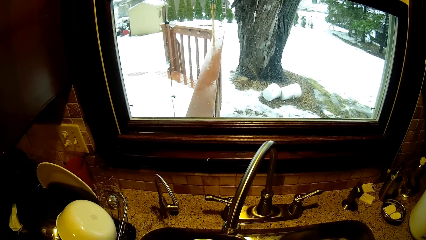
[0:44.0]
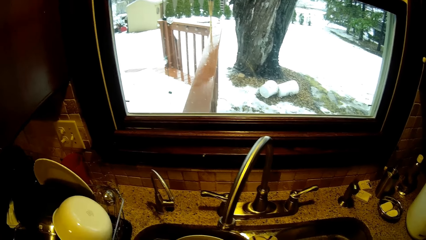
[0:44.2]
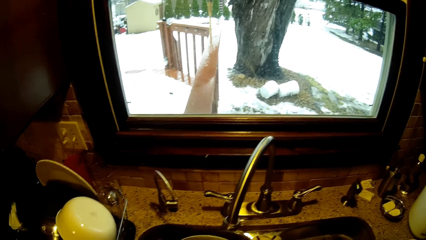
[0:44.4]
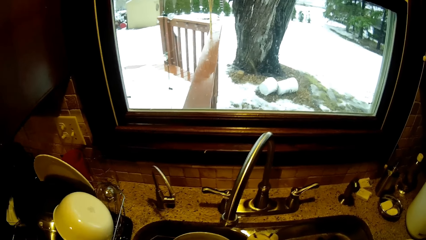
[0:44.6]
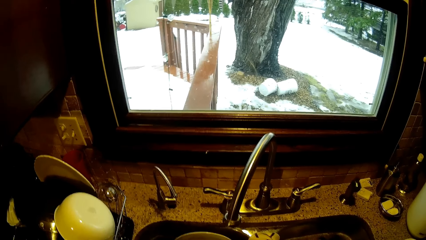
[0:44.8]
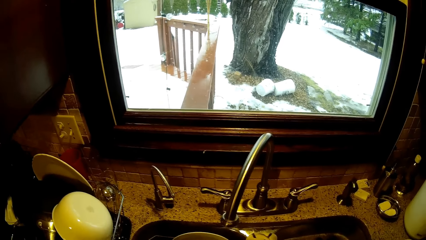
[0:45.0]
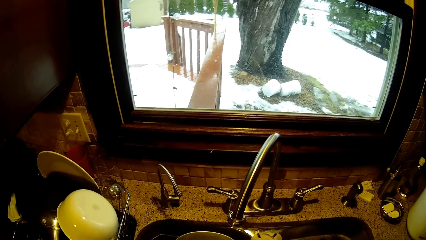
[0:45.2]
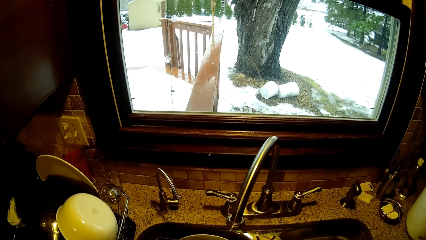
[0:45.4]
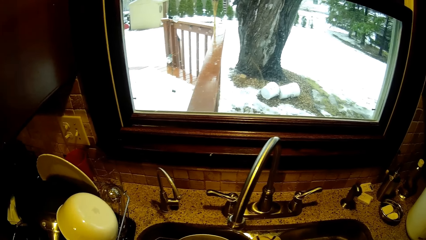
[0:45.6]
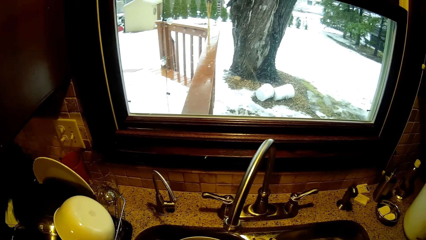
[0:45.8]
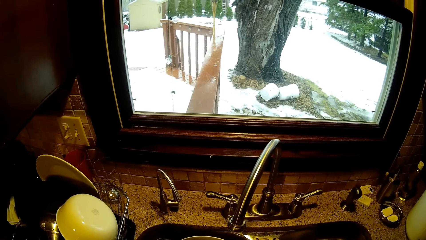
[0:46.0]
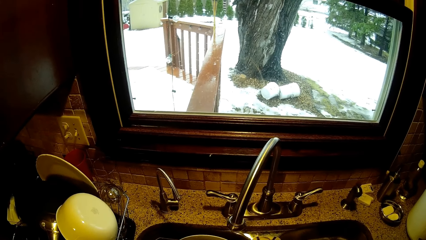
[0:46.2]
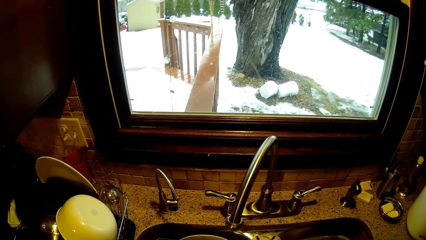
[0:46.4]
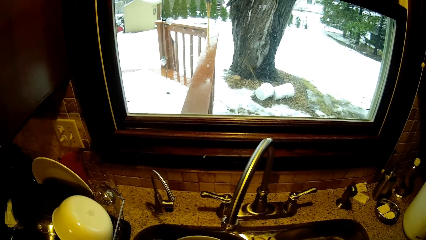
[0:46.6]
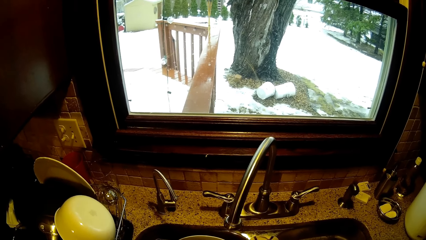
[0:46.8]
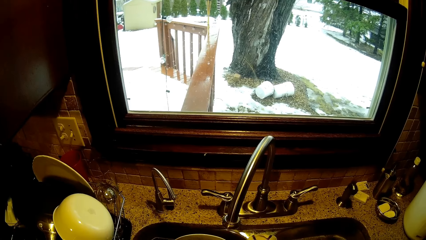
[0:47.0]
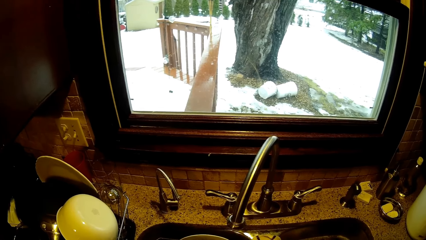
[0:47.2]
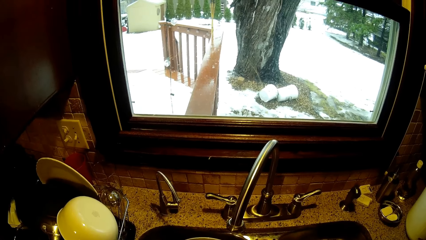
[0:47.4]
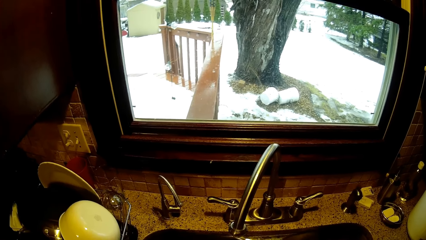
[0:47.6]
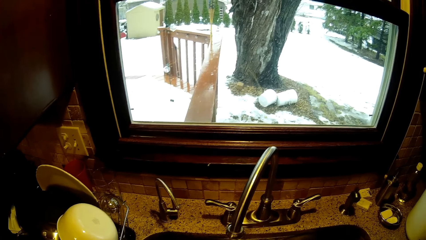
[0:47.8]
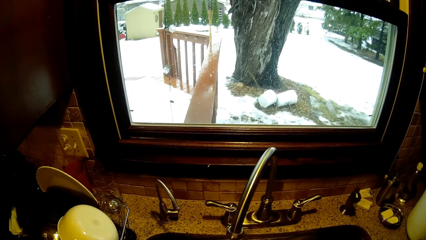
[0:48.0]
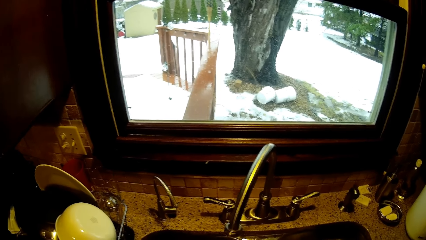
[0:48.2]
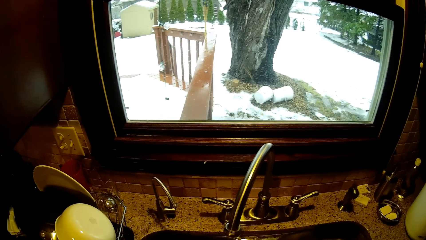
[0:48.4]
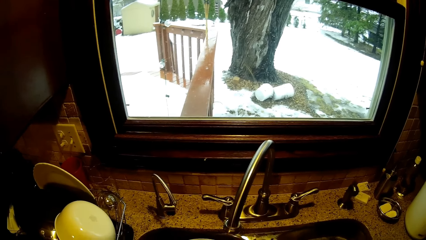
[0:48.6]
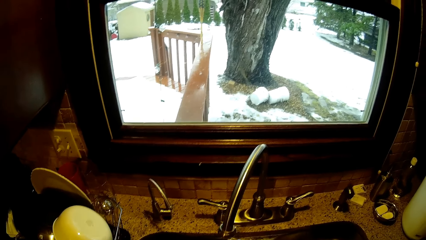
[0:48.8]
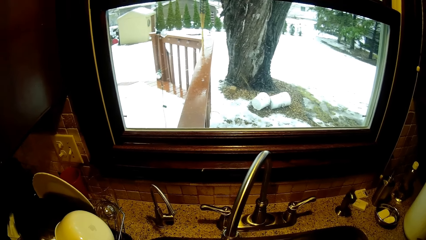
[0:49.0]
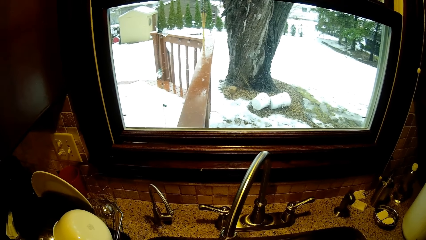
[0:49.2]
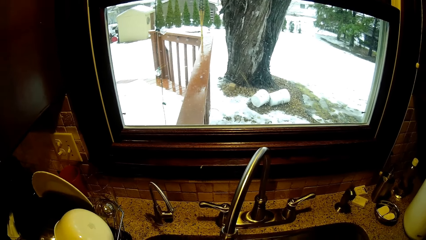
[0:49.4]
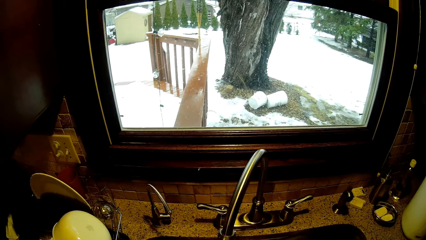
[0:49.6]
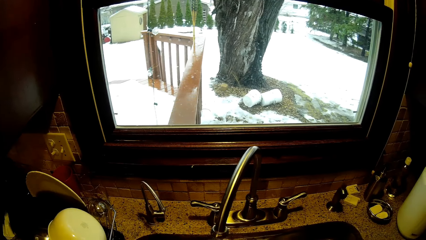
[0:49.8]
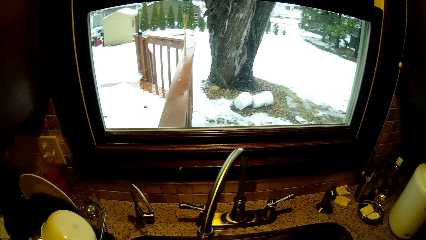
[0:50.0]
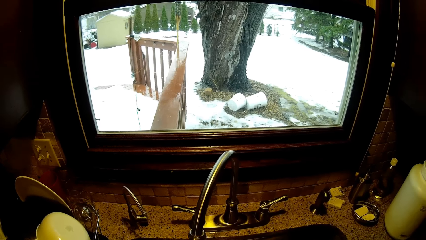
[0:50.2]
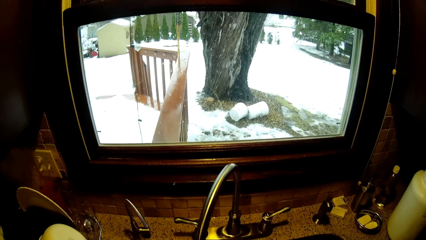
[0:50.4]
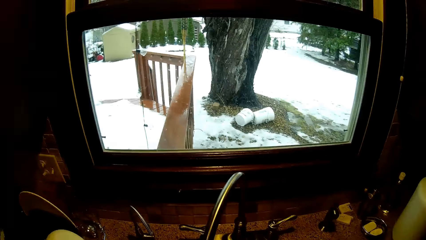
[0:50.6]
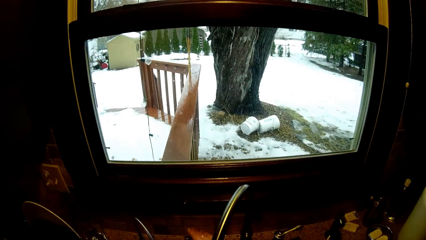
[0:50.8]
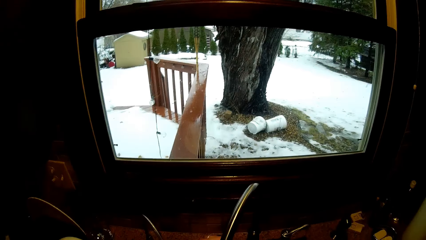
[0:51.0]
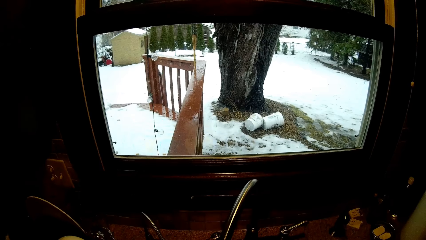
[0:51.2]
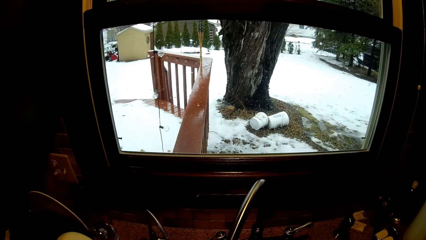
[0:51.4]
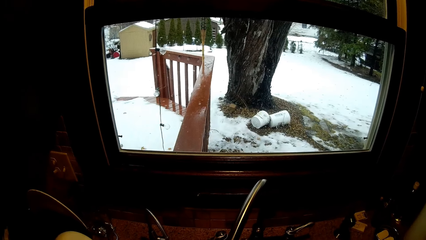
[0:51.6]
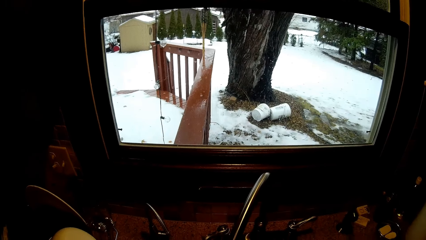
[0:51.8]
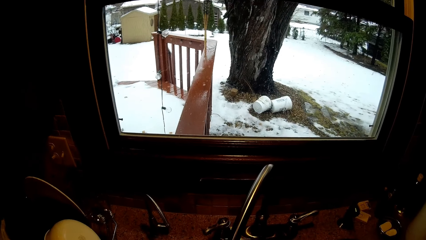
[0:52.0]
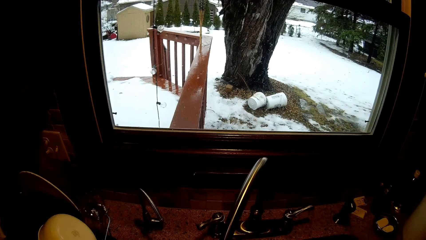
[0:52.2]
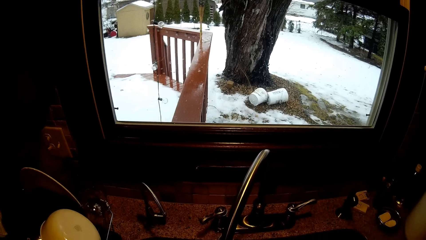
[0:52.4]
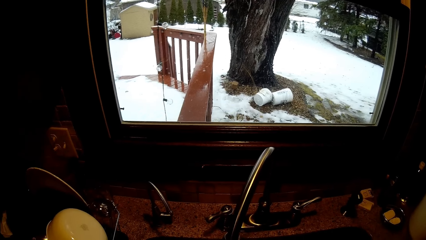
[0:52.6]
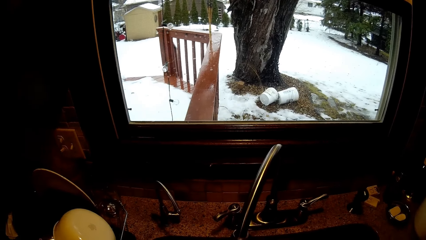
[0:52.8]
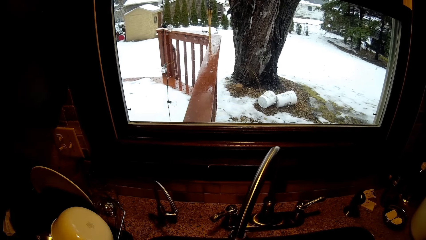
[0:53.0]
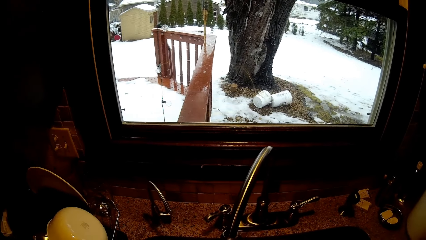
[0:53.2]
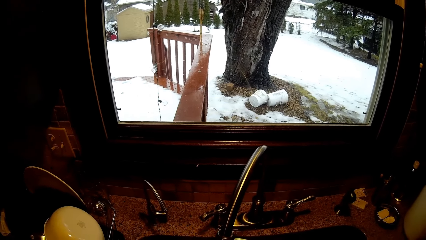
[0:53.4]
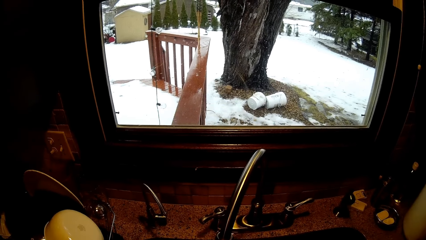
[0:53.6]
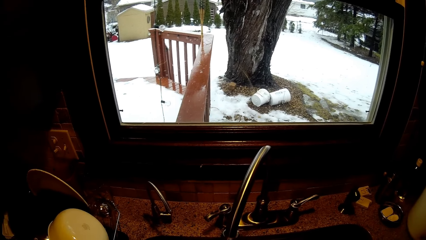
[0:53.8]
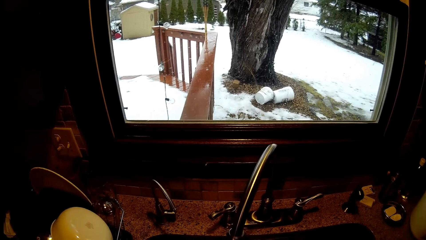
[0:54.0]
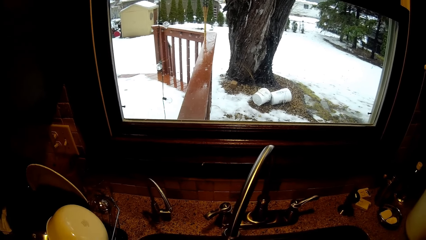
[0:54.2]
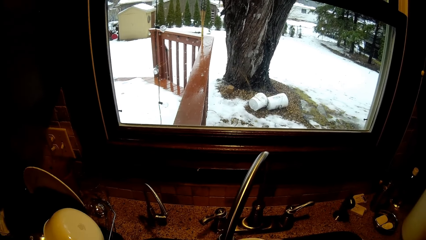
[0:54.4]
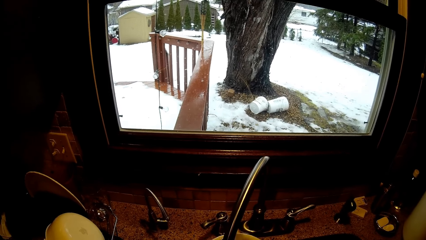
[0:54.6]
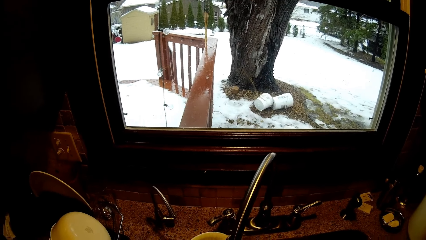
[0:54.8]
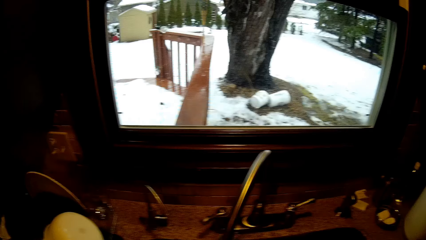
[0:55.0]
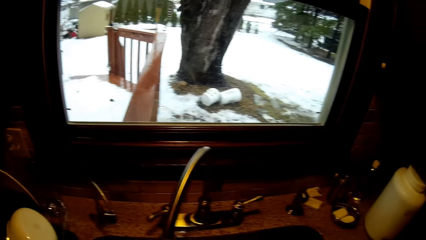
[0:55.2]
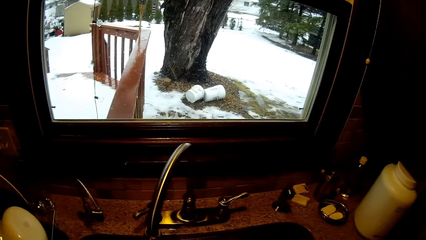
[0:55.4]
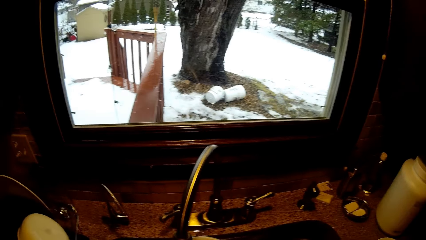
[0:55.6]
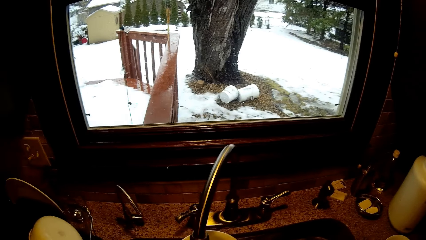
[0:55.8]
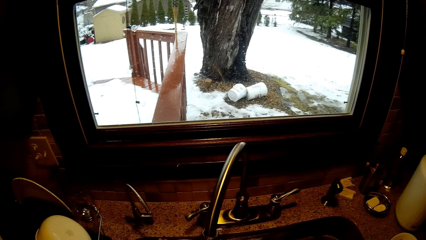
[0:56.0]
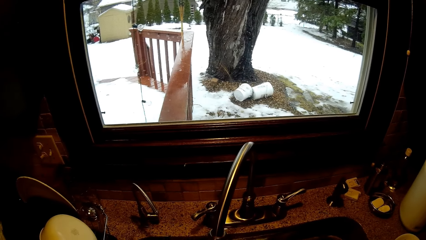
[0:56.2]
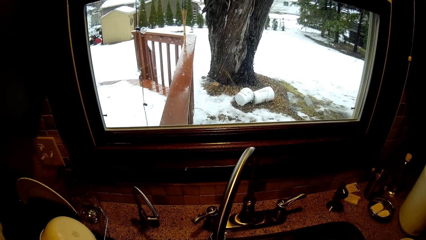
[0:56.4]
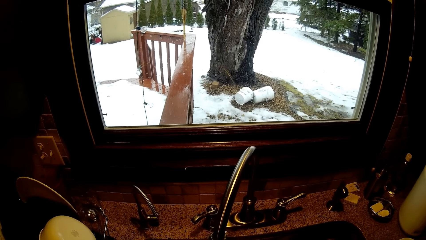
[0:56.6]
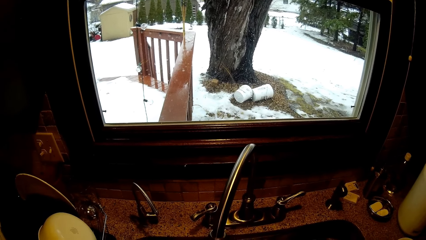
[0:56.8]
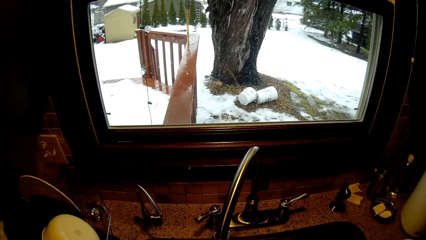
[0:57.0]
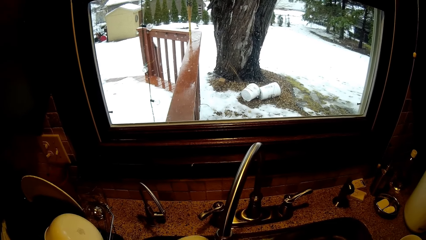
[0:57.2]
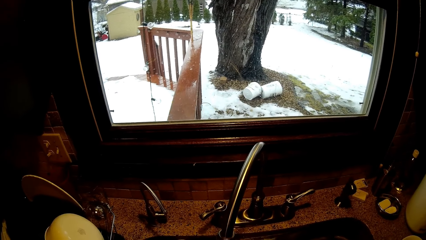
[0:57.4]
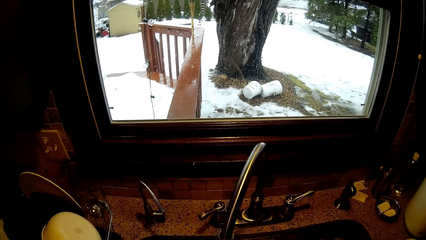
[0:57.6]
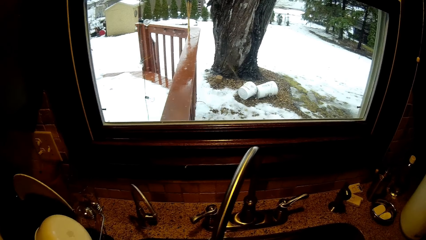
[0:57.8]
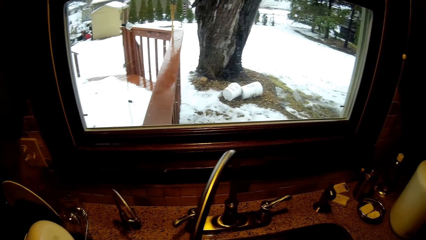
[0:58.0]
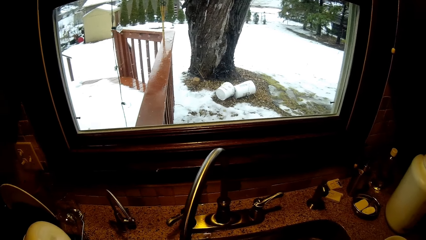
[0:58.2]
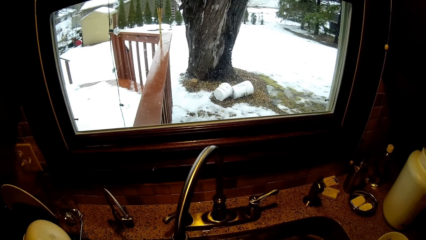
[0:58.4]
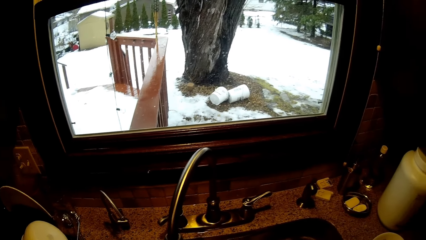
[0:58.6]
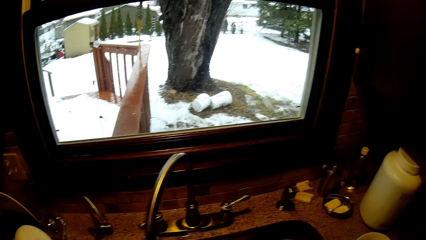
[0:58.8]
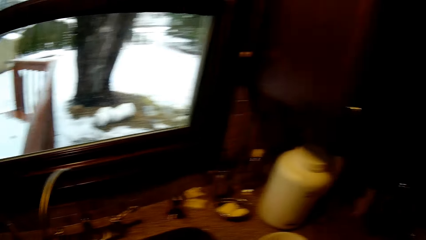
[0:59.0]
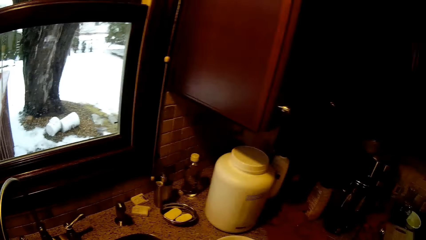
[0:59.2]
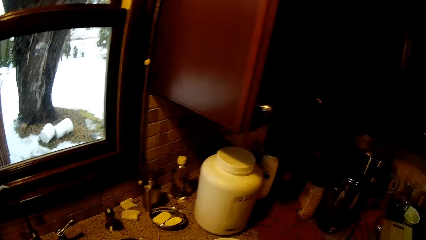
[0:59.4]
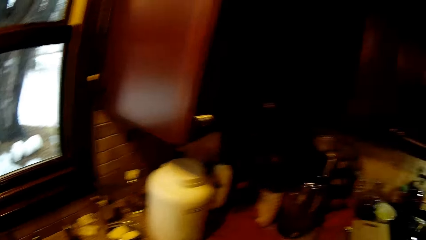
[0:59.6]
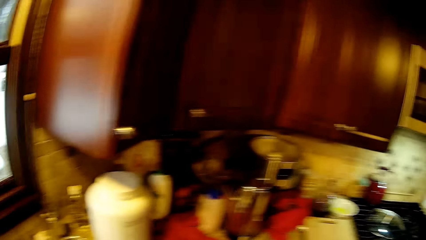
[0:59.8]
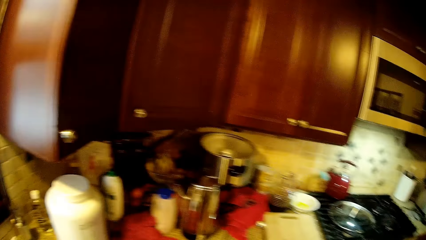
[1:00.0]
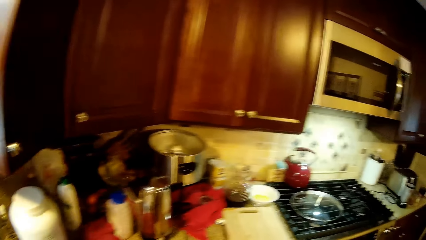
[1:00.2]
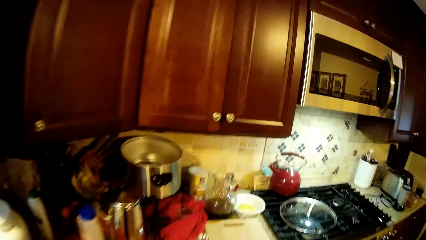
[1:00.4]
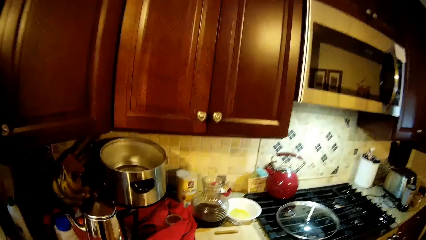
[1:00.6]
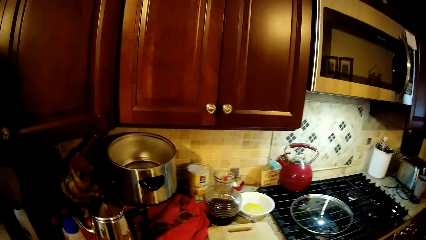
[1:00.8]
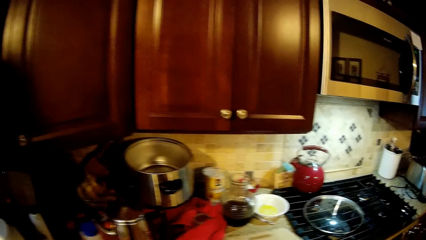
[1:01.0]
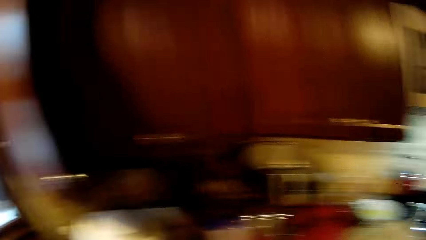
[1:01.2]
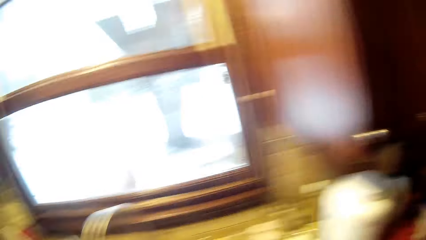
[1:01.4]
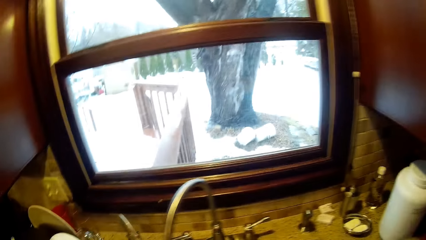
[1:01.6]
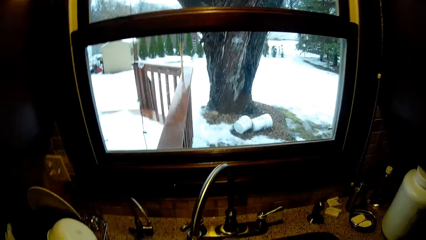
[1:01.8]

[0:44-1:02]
The camera wearer rinses the plate. They walk in the room.
